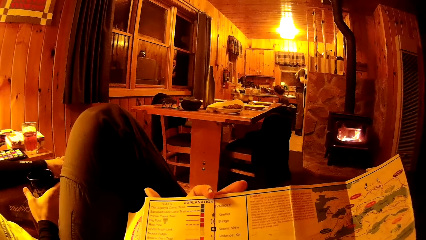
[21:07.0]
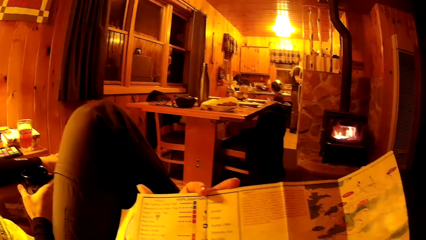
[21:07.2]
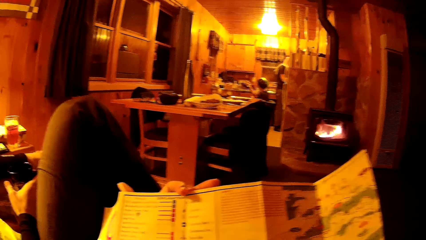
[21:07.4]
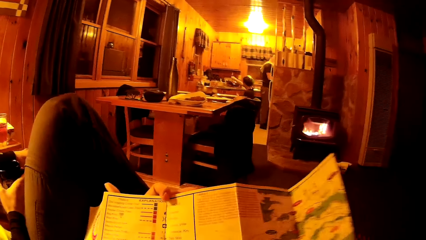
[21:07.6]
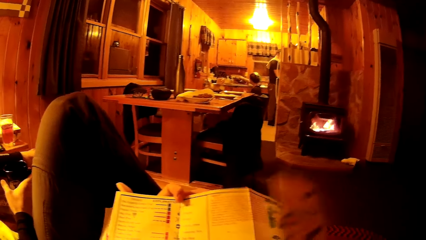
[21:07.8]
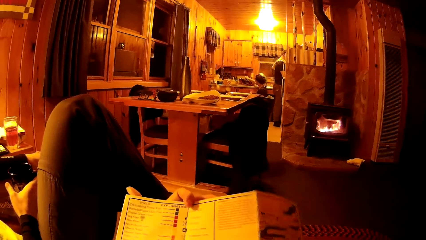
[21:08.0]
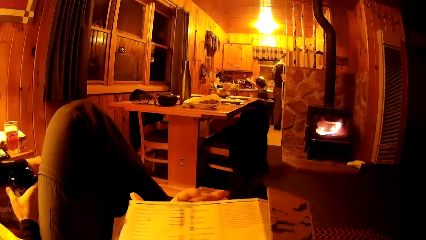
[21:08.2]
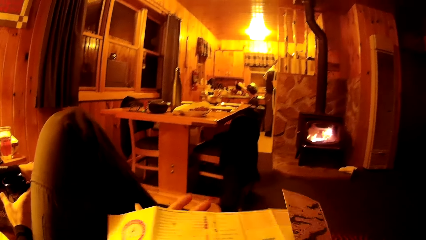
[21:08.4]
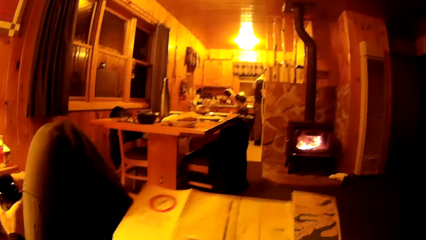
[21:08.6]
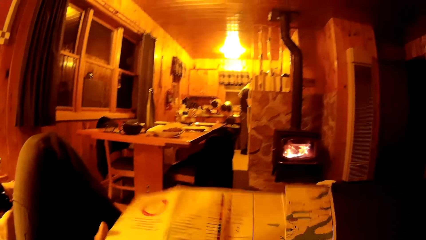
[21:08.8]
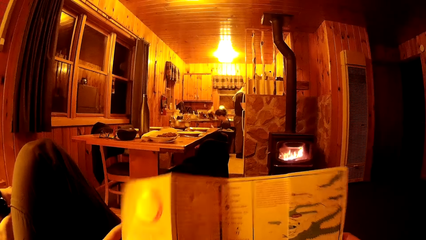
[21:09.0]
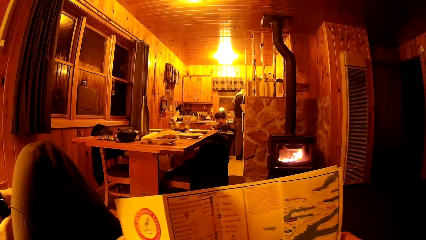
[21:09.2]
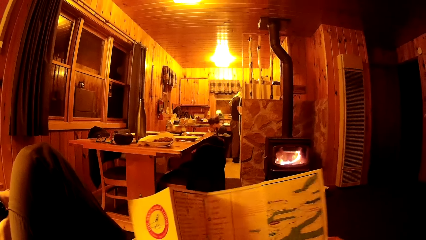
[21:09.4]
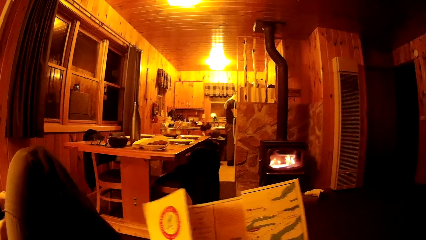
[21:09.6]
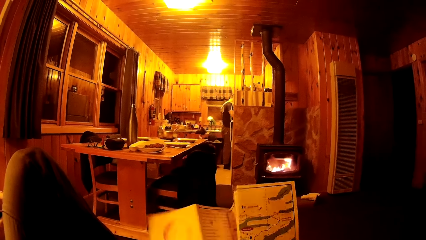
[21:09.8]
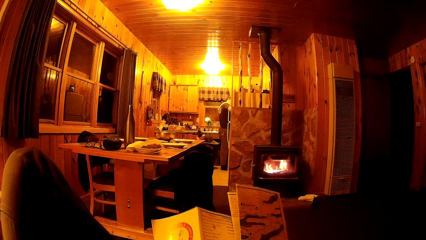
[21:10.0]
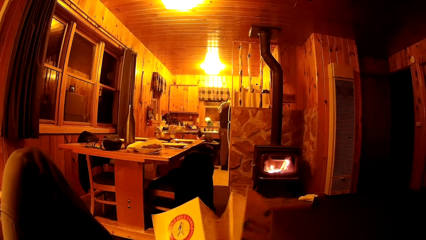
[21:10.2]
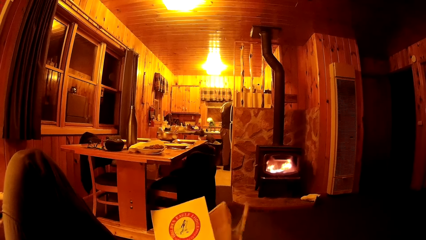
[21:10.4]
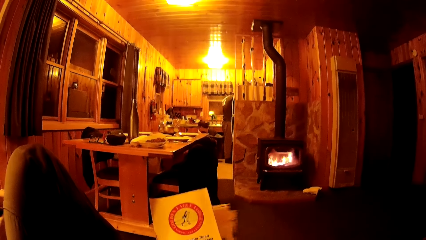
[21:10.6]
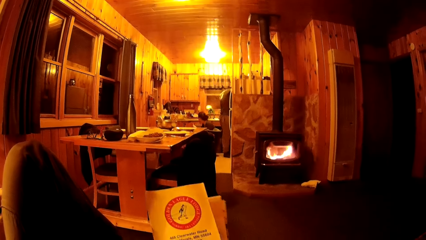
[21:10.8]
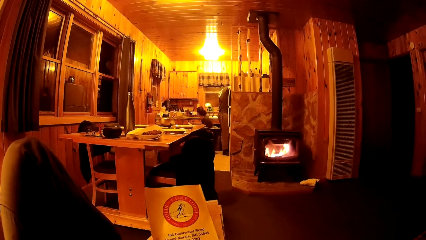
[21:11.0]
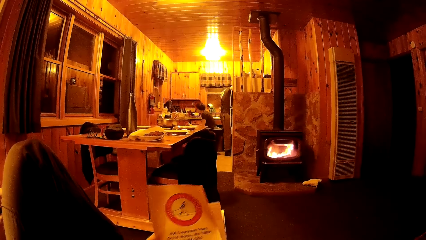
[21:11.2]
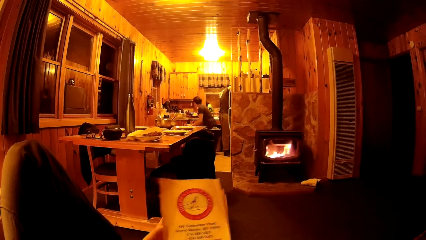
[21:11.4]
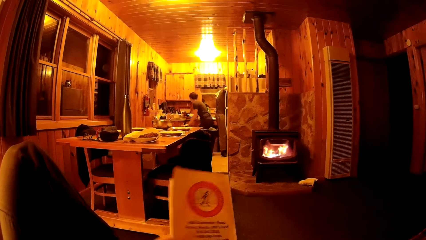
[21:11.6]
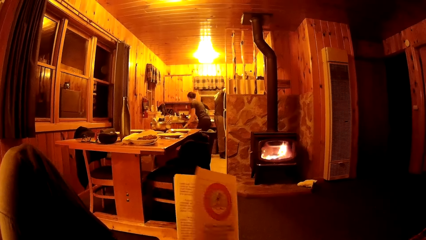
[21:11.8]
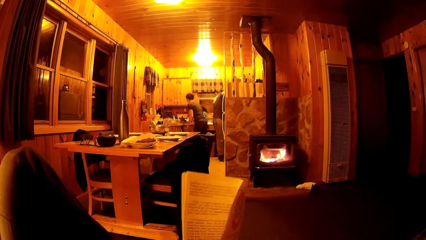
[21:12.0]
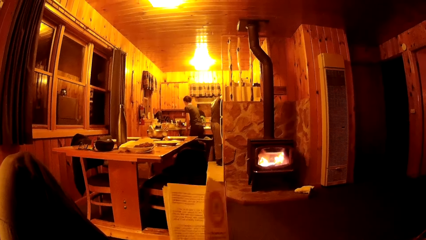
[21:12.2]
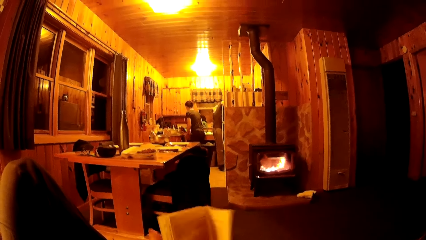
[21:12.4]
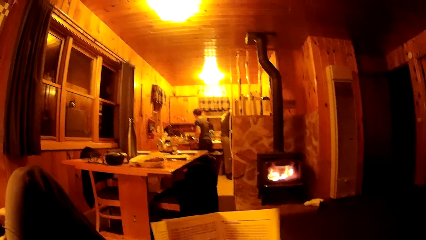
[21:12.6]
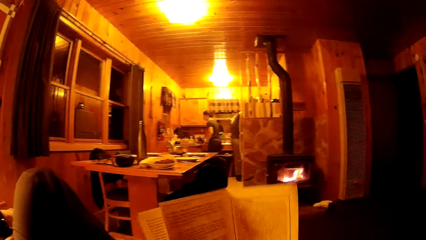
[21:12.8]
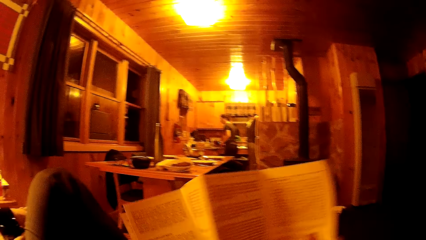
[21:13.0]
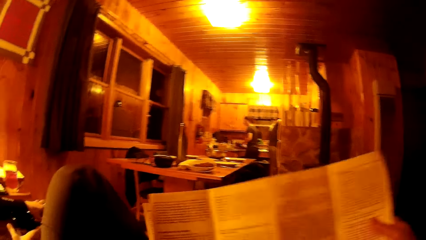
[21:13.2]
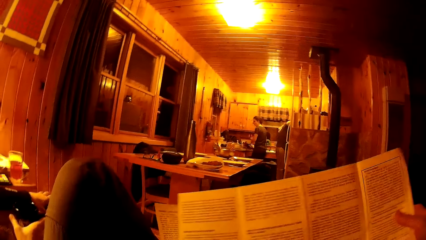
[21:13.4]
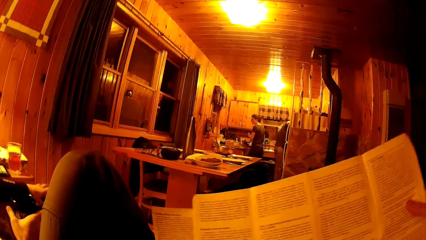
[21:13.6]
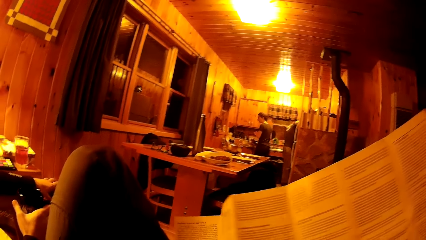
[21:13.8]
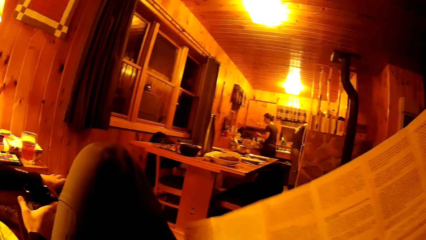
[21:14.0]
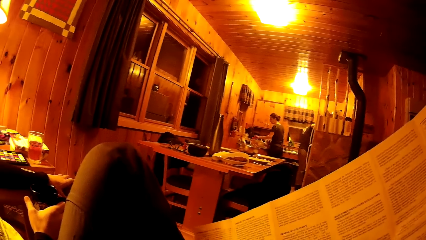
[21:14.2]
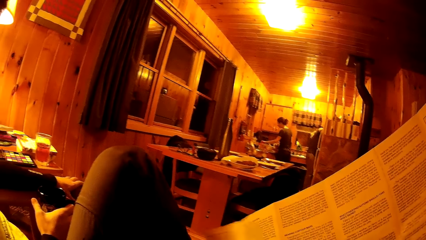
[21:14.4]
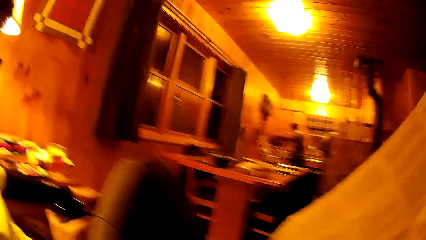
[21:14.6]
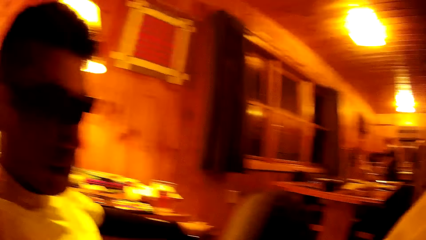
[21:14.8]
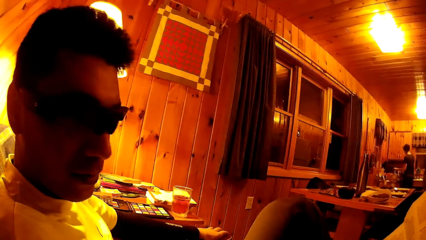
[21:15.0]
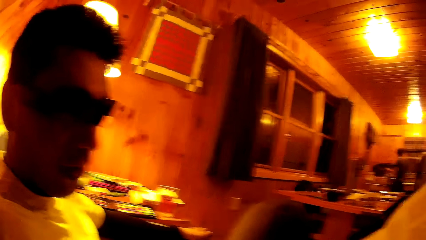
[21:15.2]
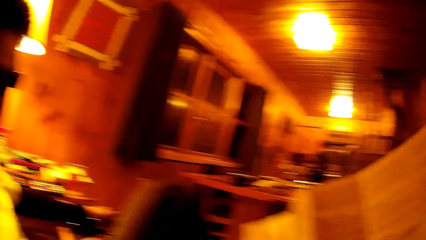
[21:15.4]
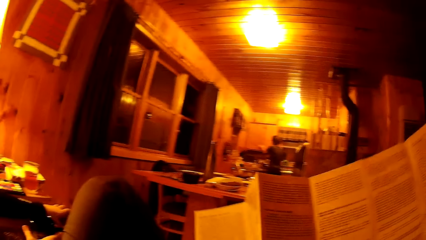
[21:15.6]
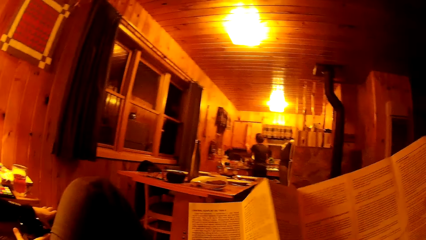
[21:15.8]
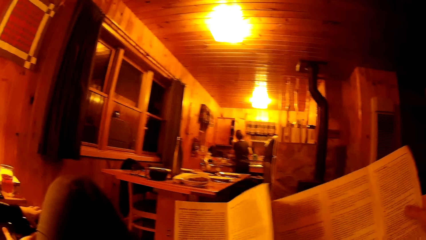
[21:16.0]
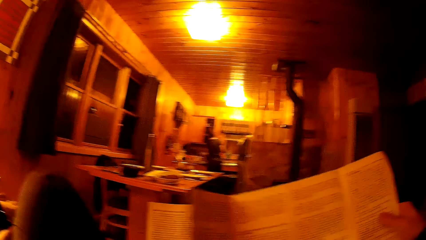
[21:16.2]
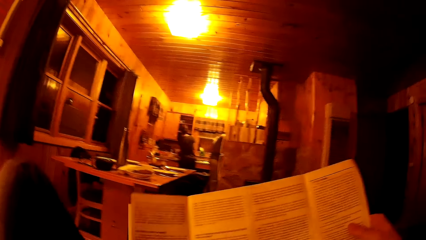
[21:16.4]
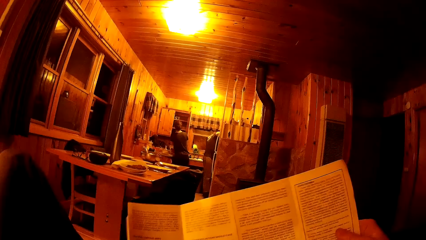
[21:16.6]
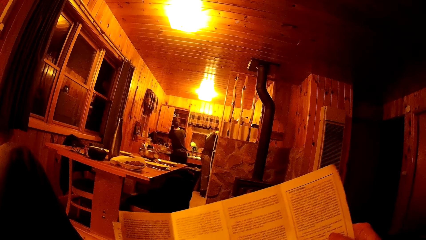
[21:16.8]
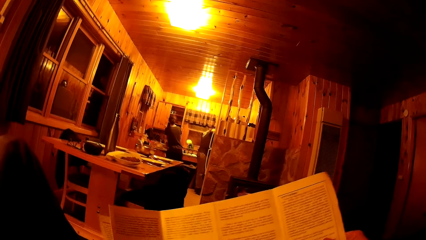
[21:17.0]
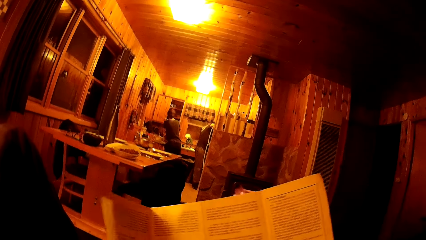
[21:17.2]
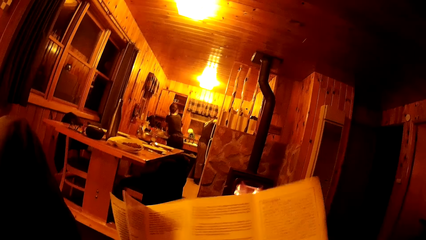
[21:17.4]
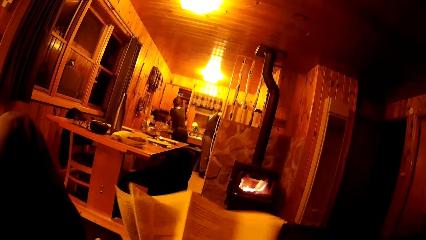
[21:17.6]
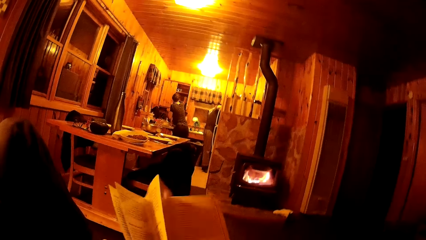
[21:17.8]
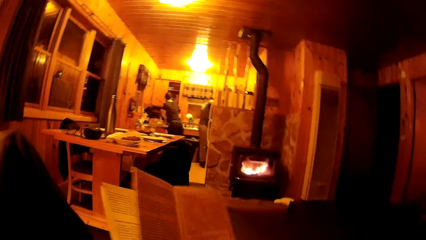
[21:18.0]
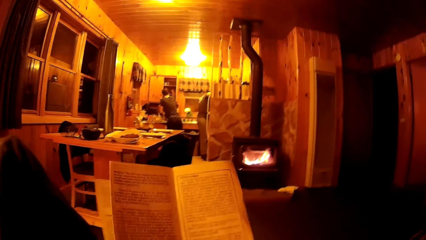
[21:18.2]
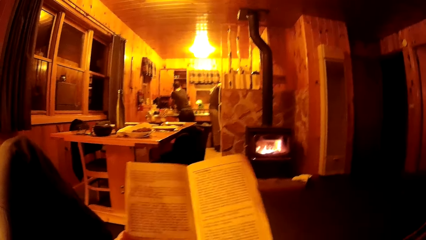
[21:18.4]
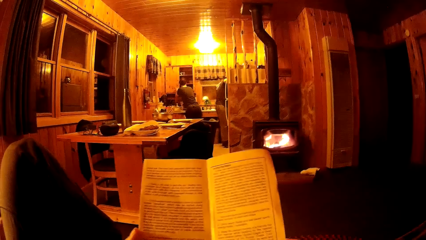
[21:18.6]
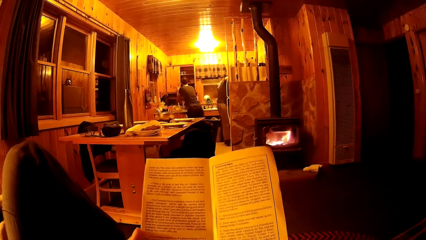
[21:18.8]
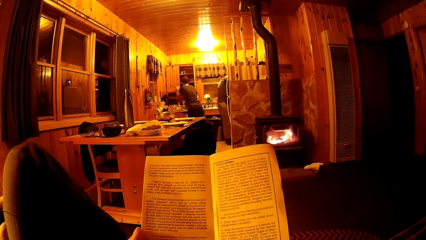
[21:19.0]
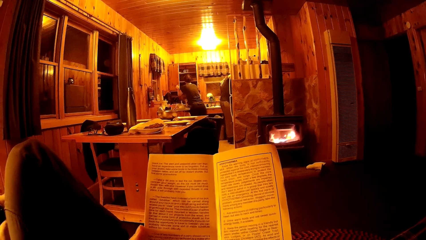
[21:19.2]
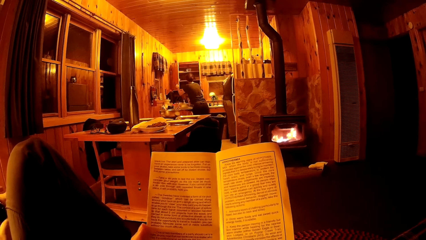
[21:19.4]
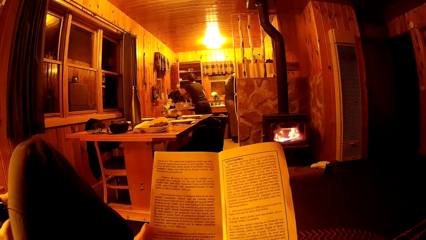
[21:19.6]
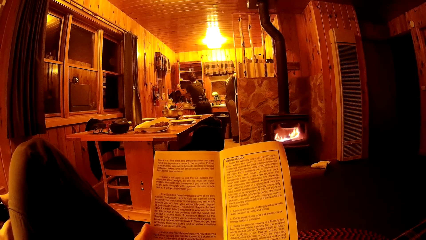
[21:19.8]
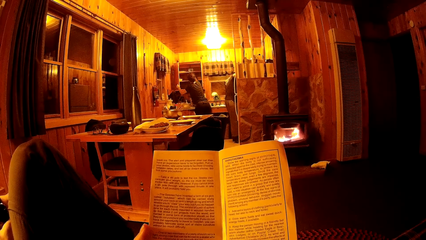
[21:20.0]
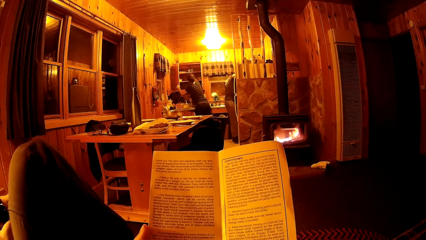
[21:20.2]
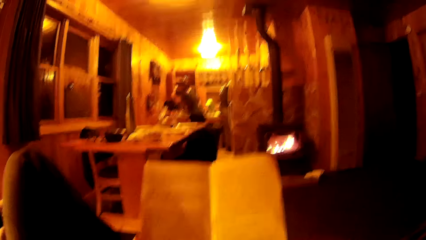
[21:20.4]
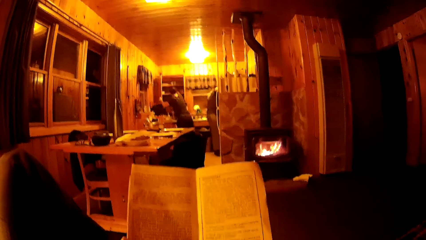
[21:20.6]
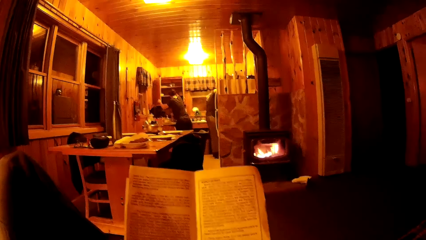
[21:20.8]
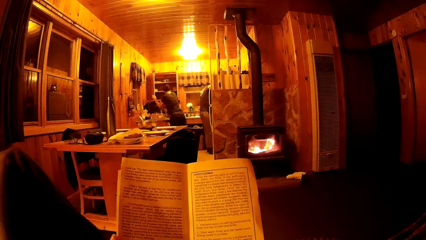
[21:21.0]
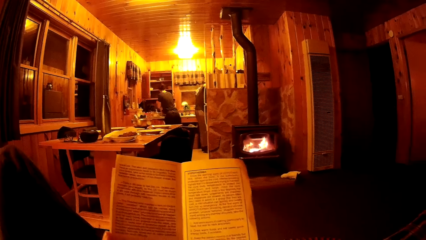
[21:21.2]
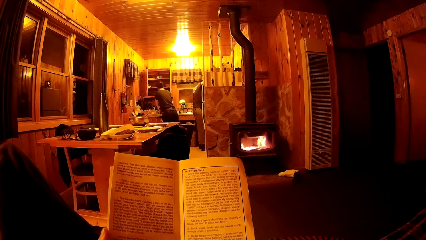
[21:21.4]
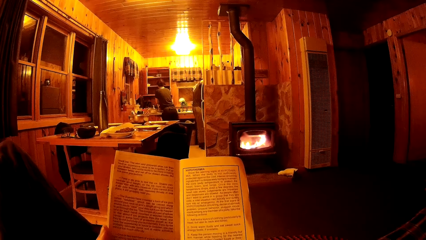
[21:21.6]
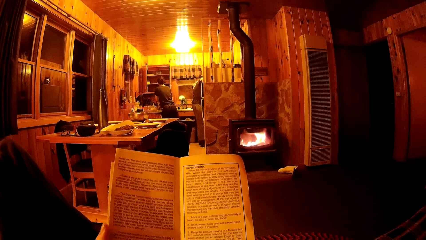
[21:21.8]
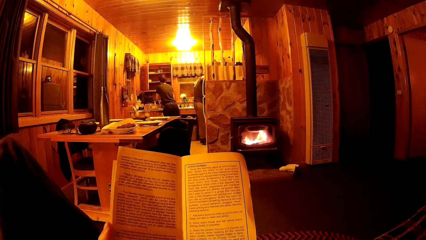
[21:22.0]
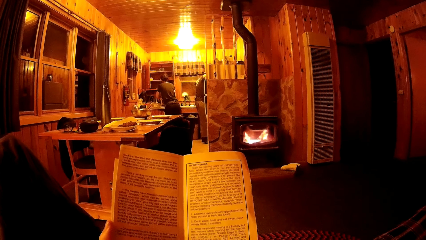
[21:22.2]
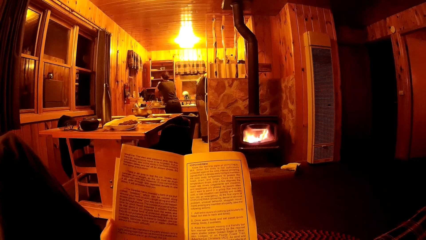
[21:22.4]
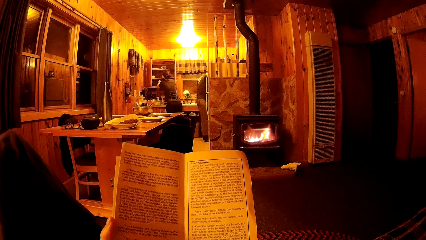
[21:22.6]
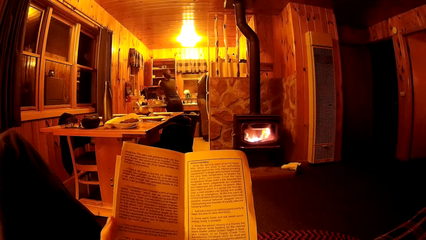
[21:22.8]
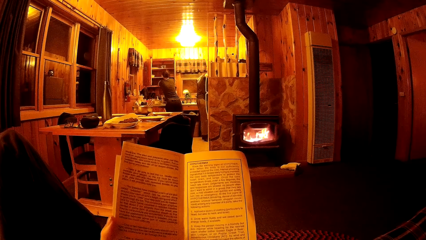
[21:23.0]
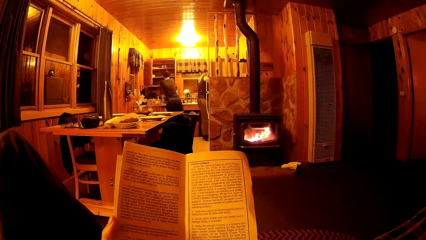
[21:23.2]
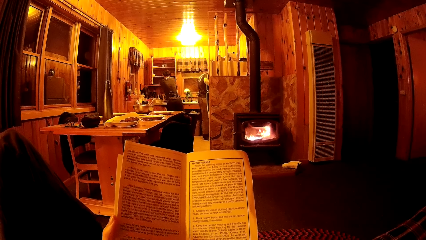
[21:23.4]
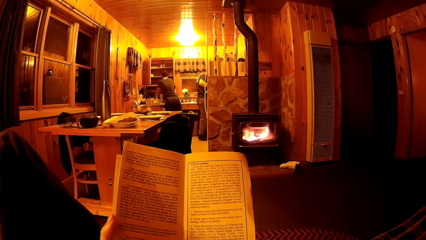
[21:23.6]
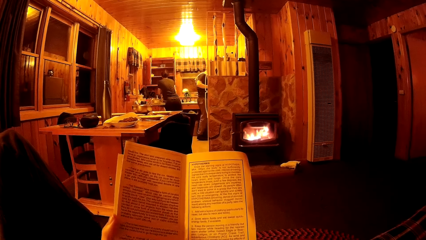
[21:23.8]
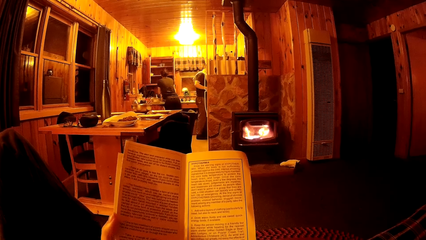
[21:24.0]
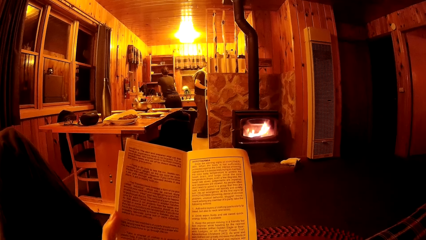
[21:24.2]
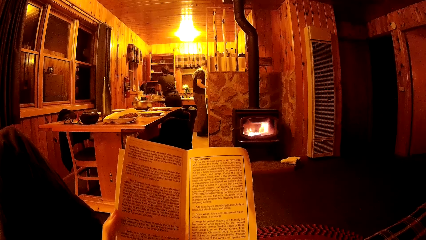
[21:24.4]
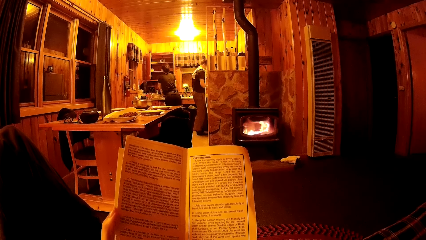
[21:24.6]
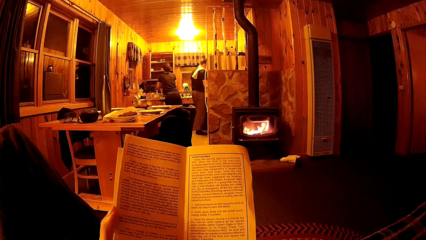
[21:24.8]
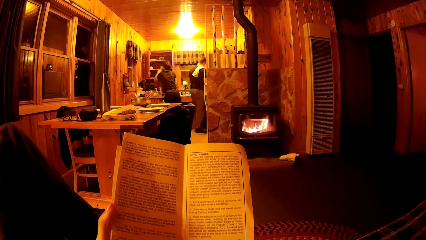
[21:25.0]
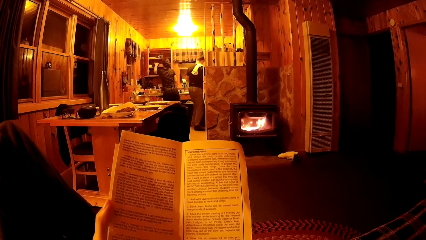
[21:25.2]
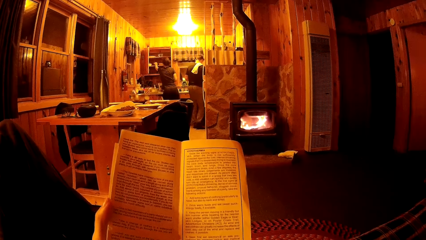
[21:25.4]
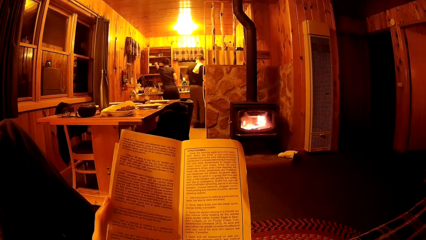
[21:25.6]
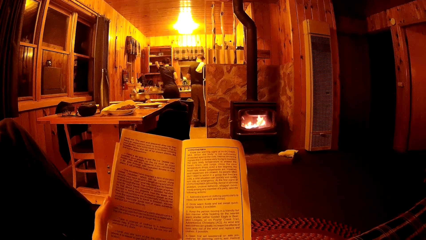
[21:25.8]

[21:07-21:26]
A woman carries a fry pan from the kitchen slab with her right hand. The camera wearer turns the pamphlet or paper around with both hands. The woman puts the fry pan into the cabinet with her right hand. She closes the cabinet with her left hand and opens a wall cabinet with her left hand. The camera wearer reads the paper. The woman moves some plates into the wall cabinet with both hands.
